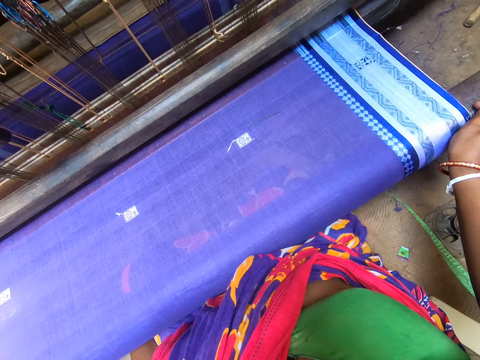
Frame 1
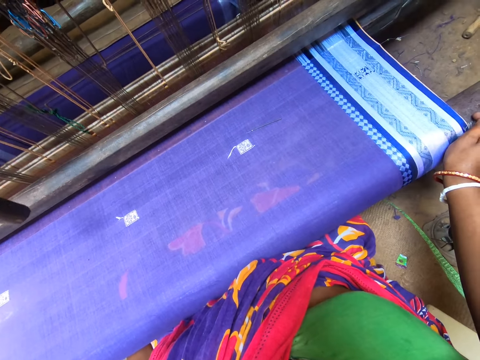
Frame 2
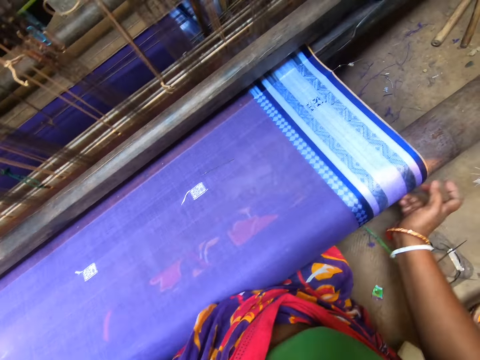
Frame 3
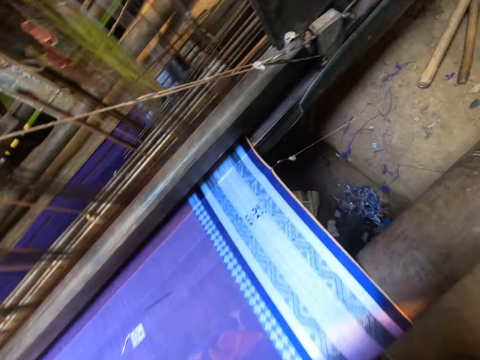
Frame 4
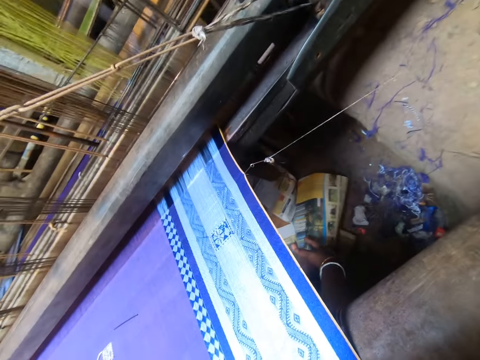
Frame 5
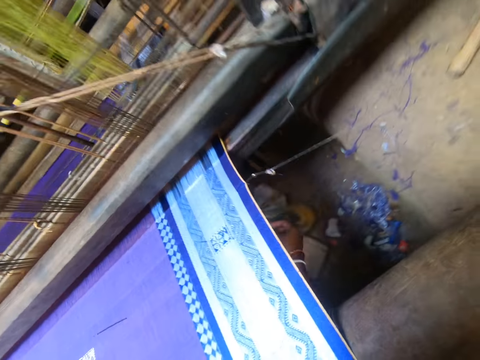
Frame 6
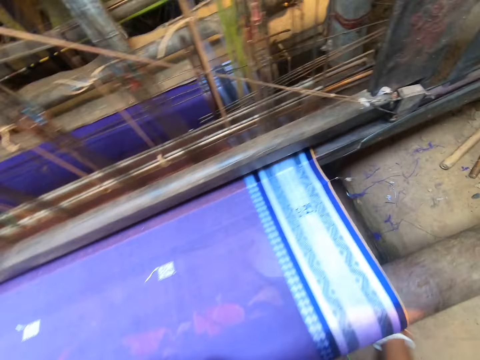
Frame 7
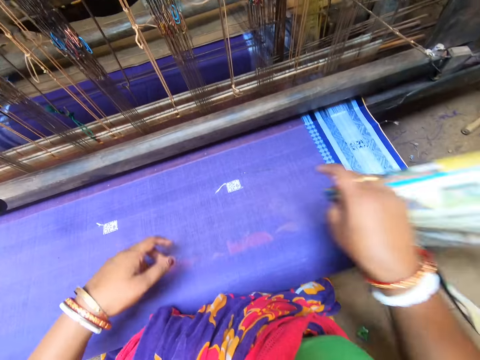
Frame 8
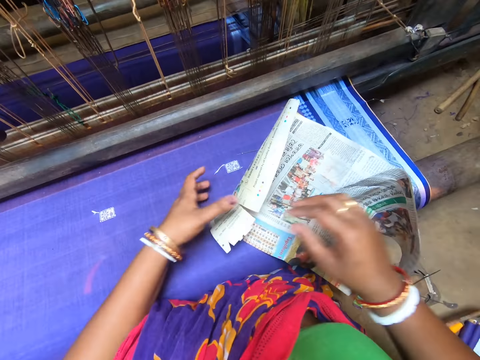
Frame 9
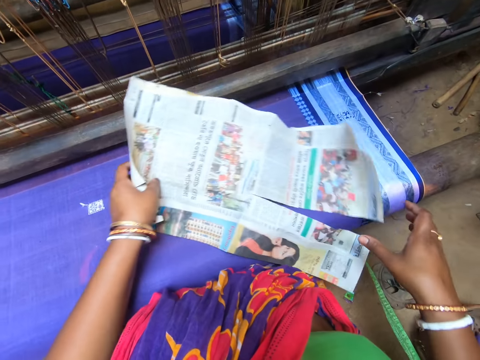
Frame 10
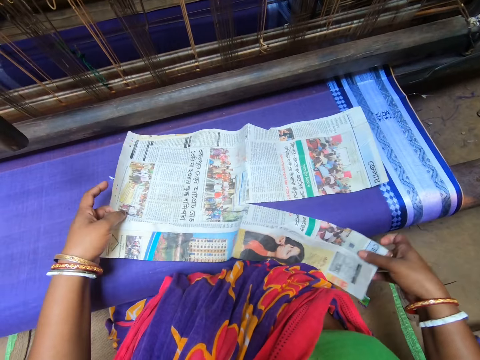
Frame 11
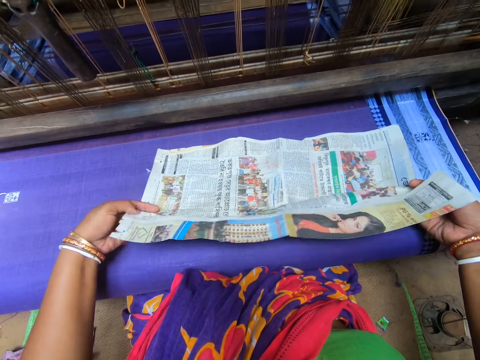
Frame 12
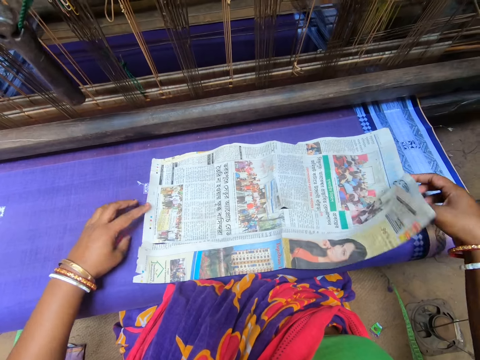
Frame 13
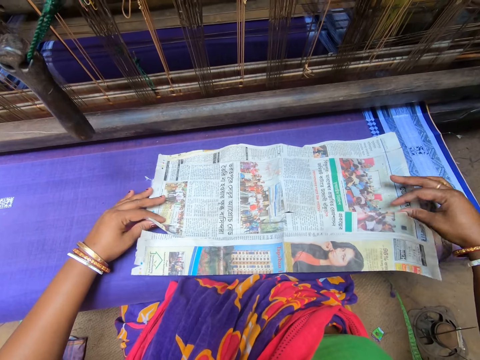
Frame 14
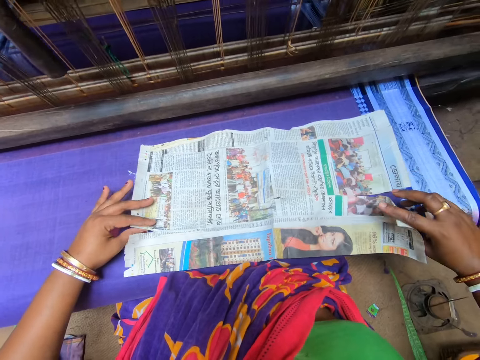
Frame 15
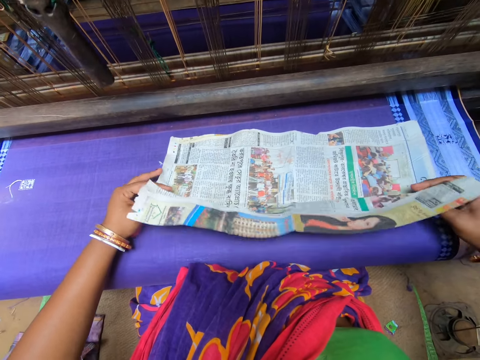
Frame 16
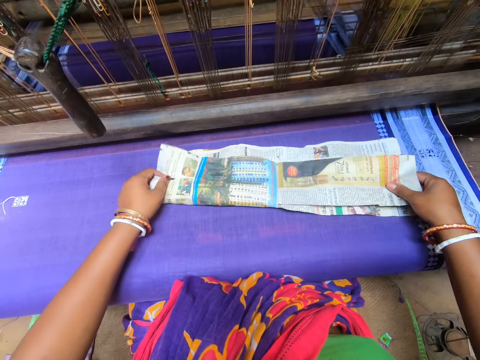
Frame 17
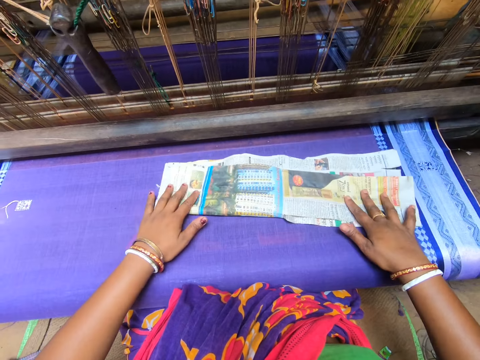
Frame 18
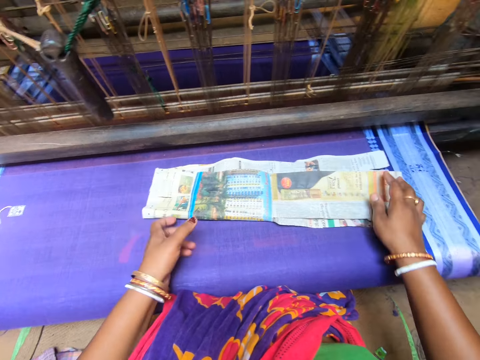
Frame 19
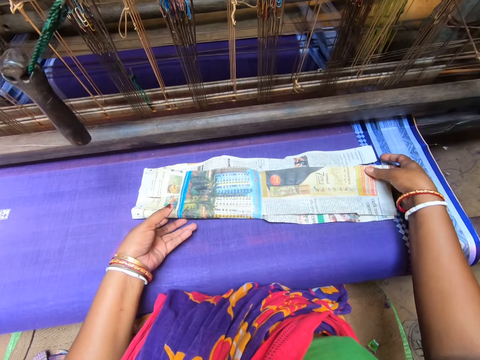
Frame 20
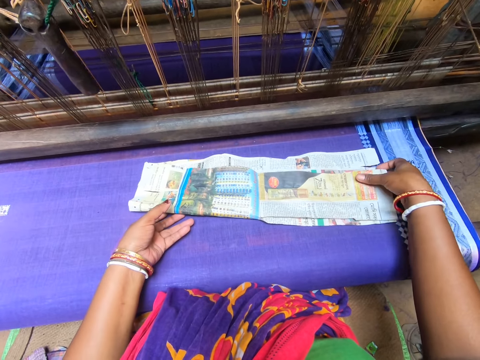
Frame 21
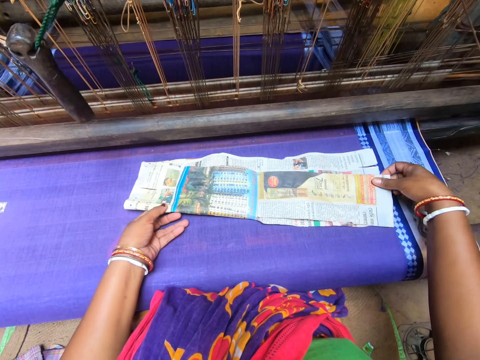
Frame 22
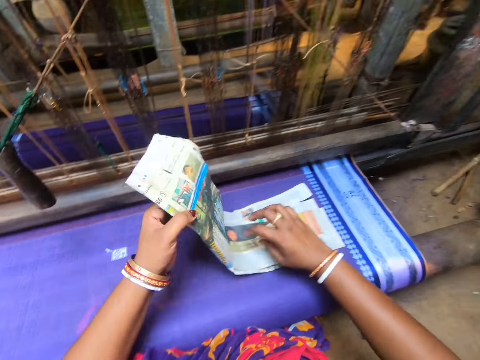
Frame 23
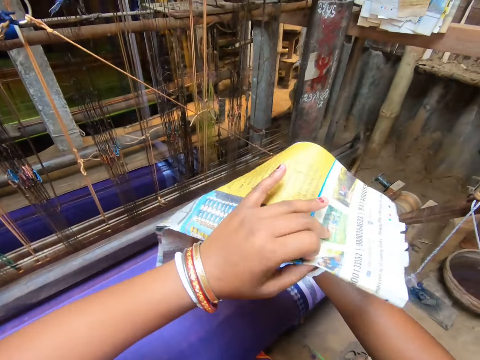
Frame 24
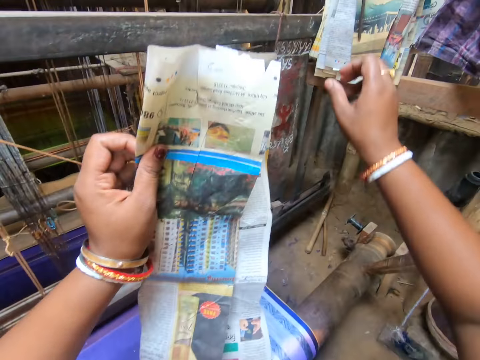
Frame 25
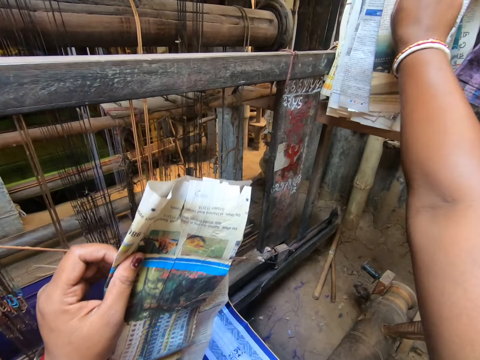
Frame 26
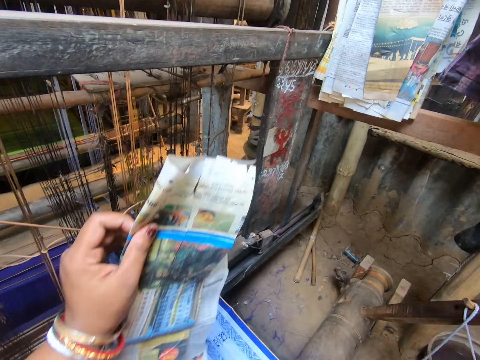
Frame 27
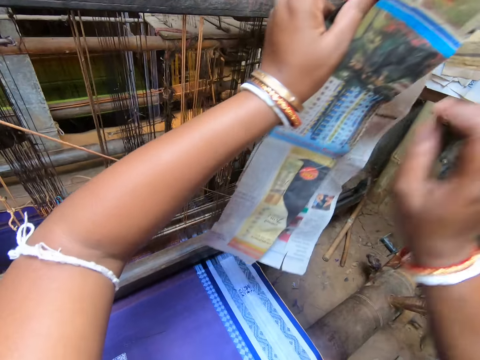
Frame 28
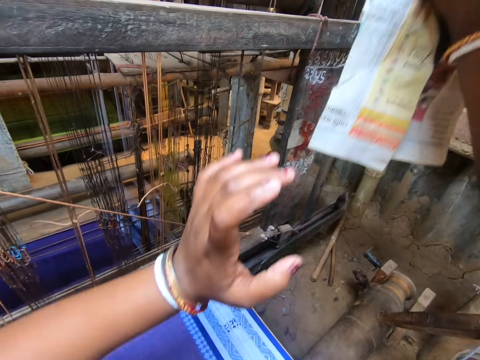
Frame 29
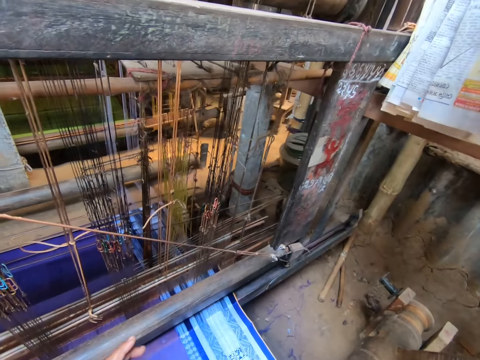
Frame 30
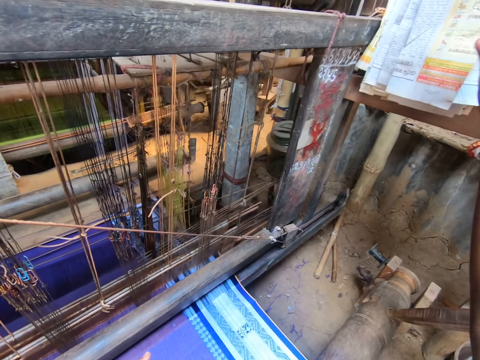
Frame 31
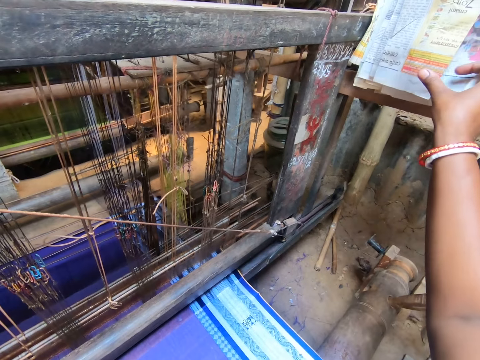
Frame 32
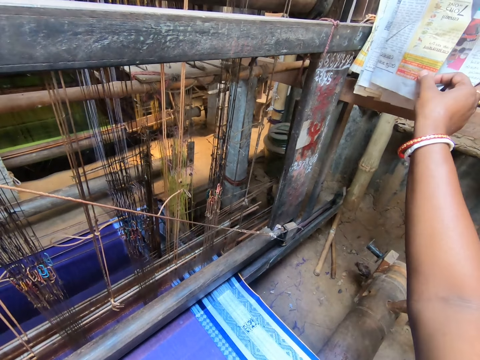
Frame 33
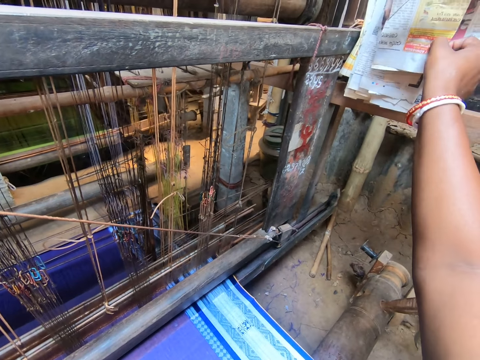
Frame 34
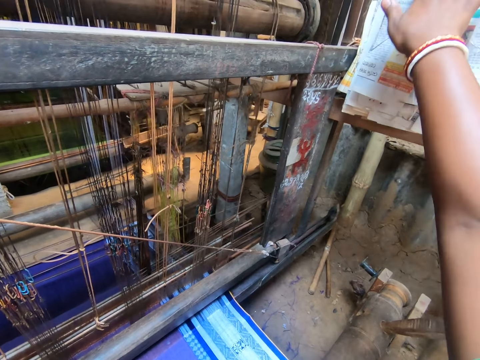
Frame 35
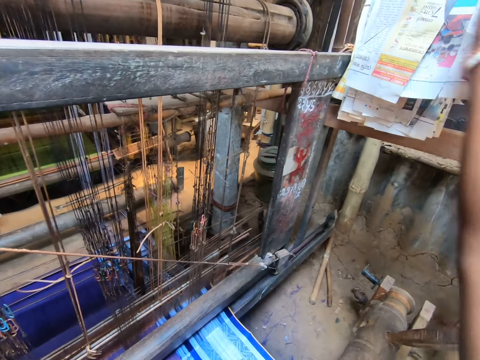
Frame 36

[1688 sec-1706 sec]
The camera wearer stares at the garment. She grabs a newspaper sheet from the floor under the loom with her right hand. She places the newspaper sheet on the garment on the loom with her left hand. She holds the newspaper sheet with both hands. She folds the newspaper sheet with both hands. She taps the newspaper sheet with both hands. She grabs the newspaper sheet with her left hand. She passes the newspaper sheet to her right hand. She hangs the newspaper sheet on a plank on the loom with her right hand. She adjusts the newspaper sheet with her right hand.

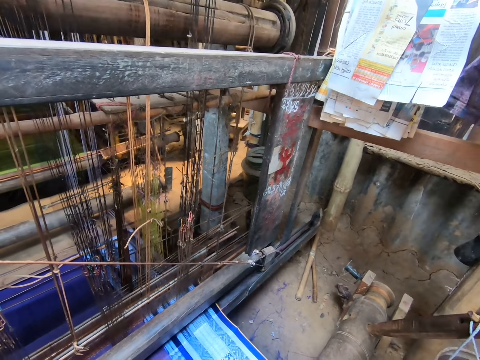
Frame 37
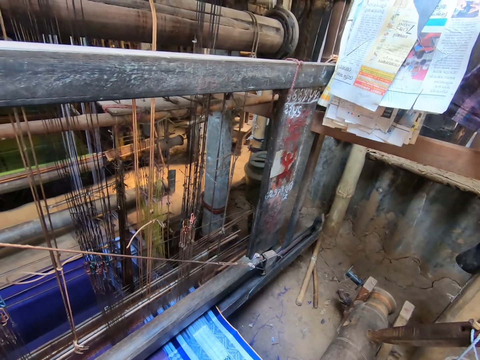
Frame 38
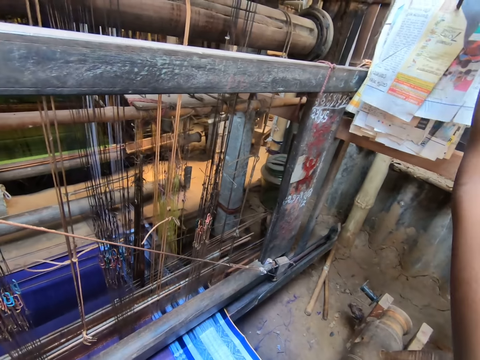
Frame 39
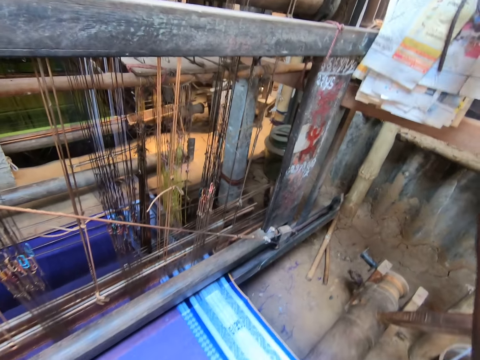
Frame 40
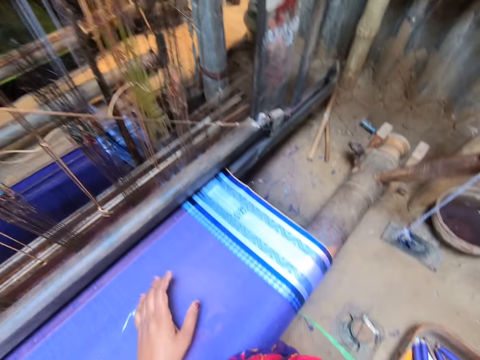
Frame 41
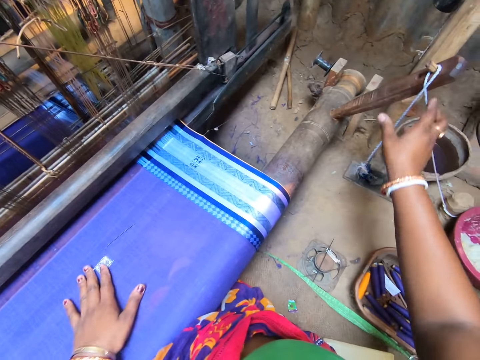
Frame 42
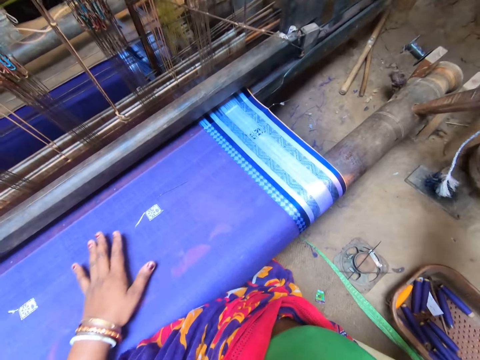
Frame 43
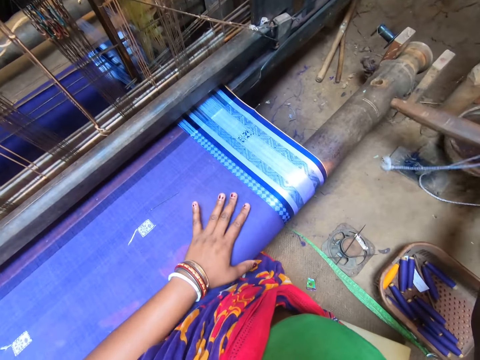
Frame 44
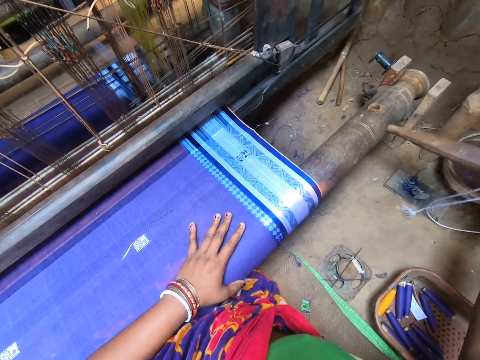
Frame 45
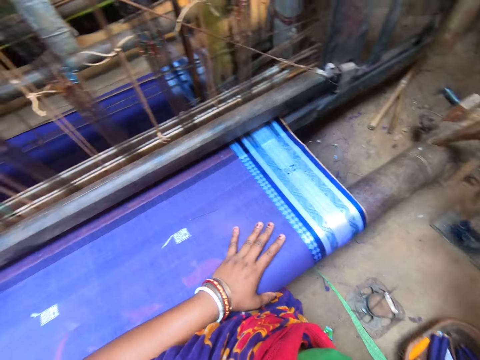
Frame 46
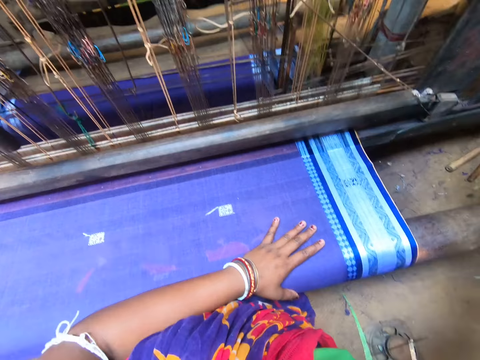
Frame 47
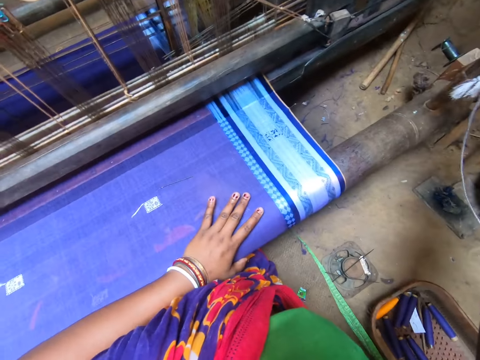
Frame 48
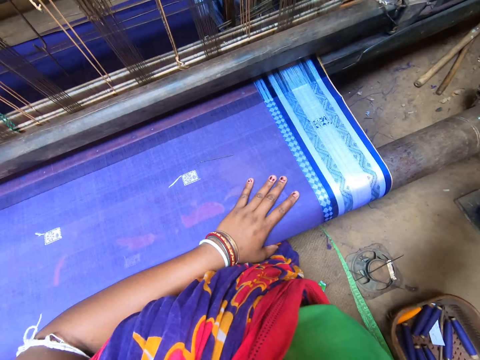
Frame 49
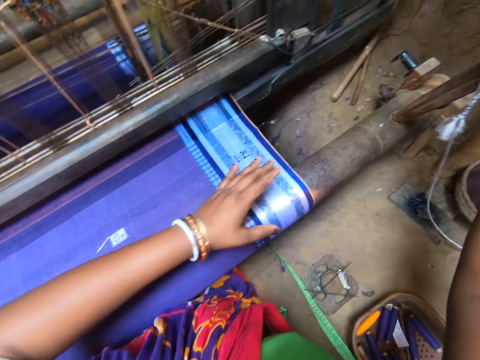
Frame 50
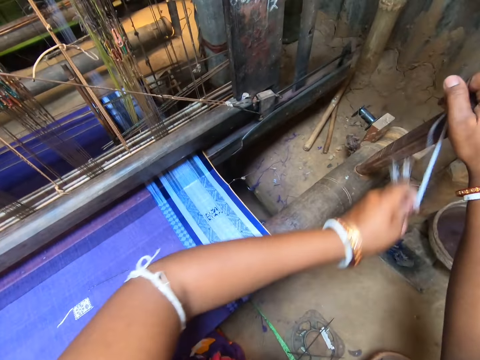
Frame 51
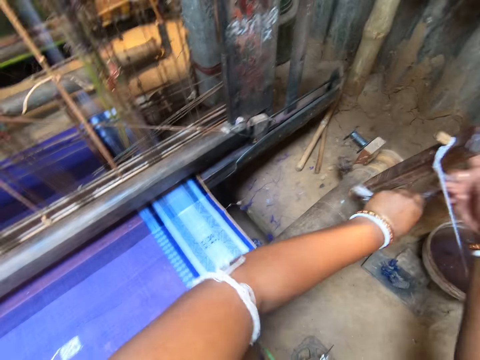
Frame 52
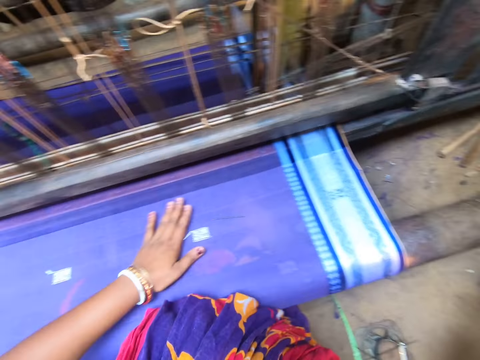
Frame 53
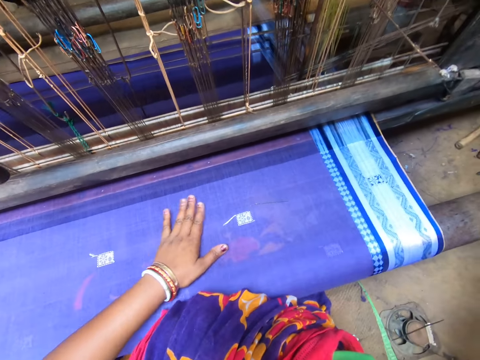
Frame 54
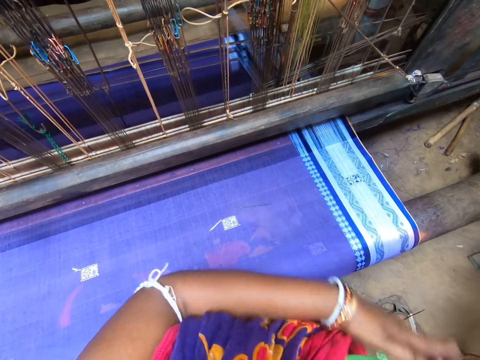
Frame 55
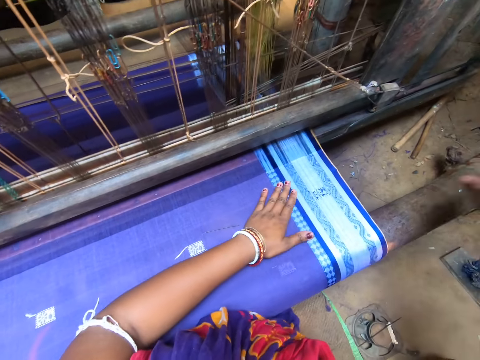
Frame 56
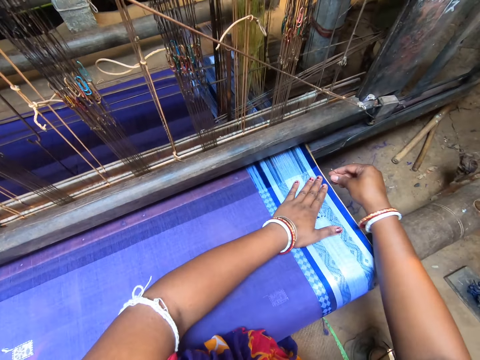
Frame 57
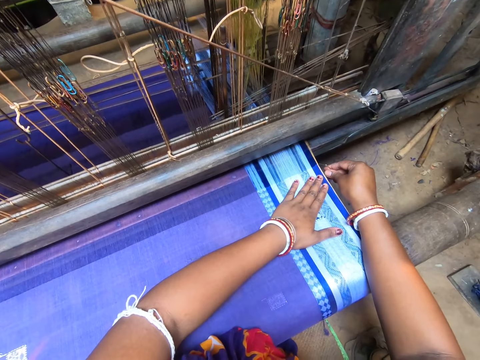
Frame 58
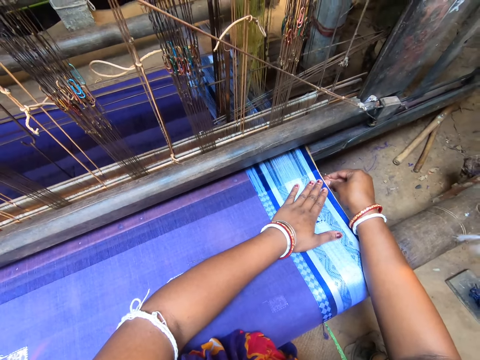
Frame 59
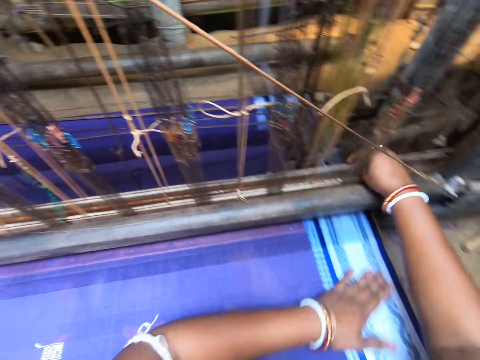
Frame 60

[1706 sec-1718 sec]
The camera wearer pulls a thread. She turns the brake crank handle with her right hand. She removes the brake crank handle with her right hand. She inserts the brake crank handle into a cloth roller with her right hand. She pulls the brake crank handle rope with her left hand. She dusts the cloth on the loom with her left hand. She fixes a ring clip under the loom with her right hand. She pushes a heddle with her right hand. She rubs the cloth with her left hand.
